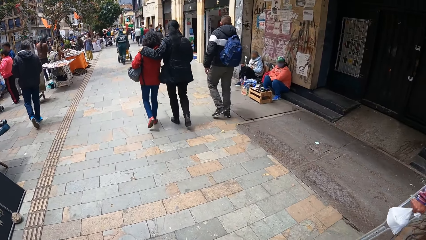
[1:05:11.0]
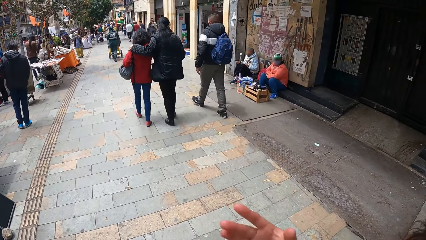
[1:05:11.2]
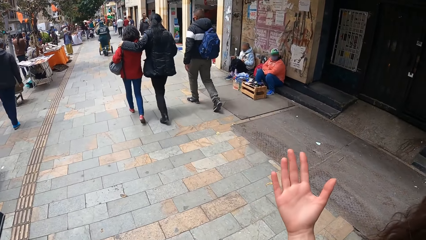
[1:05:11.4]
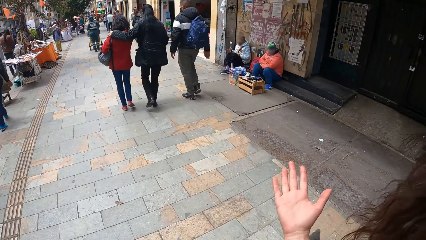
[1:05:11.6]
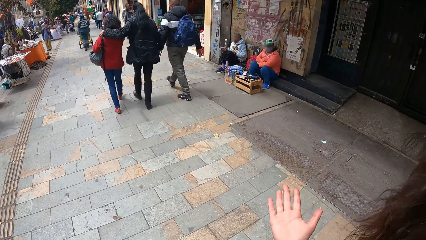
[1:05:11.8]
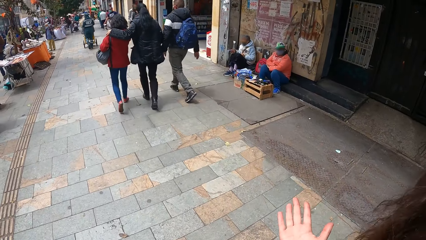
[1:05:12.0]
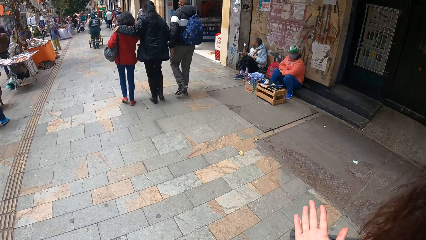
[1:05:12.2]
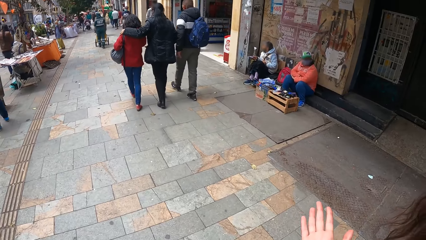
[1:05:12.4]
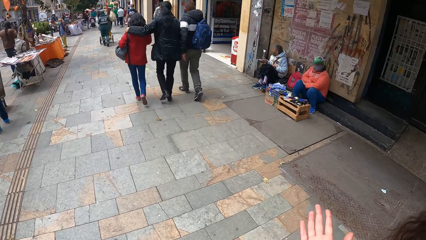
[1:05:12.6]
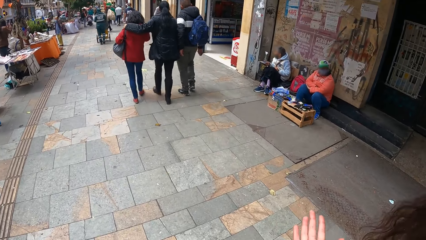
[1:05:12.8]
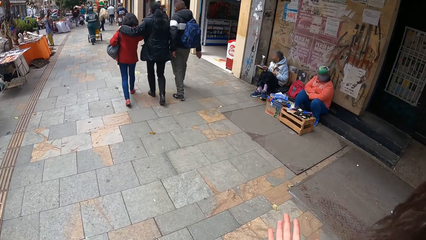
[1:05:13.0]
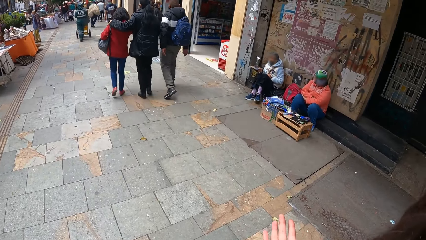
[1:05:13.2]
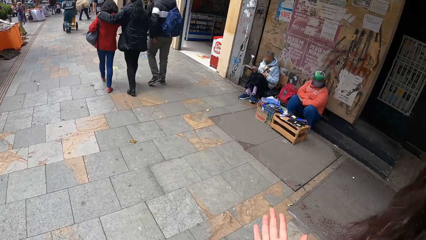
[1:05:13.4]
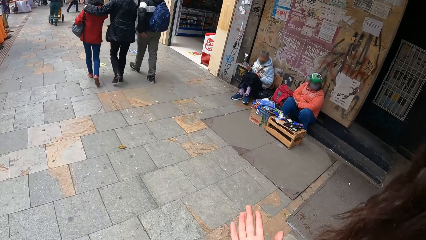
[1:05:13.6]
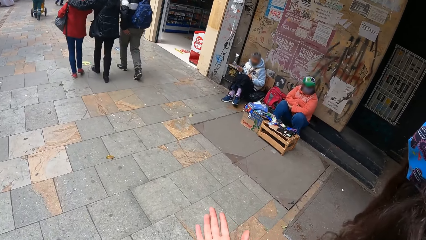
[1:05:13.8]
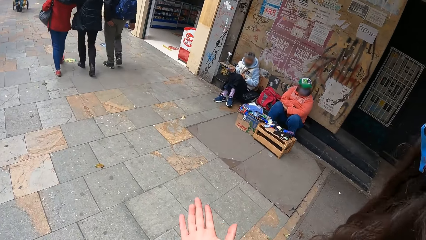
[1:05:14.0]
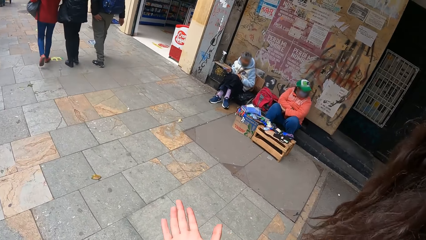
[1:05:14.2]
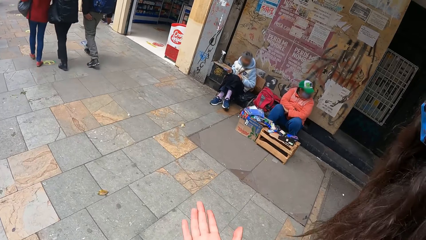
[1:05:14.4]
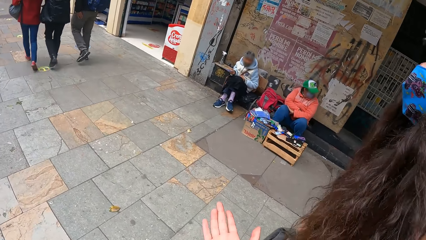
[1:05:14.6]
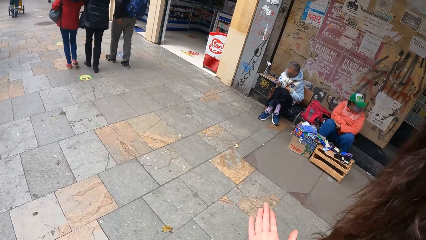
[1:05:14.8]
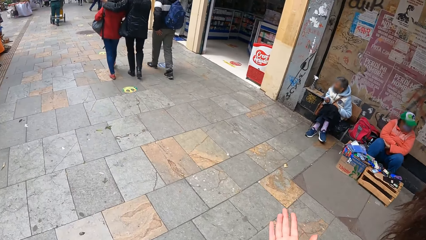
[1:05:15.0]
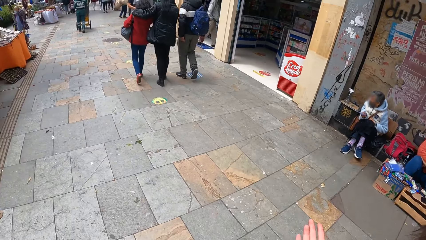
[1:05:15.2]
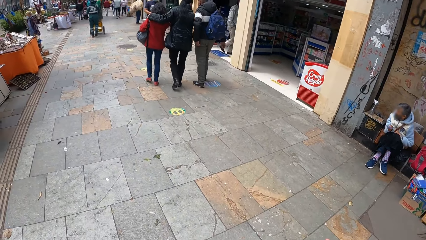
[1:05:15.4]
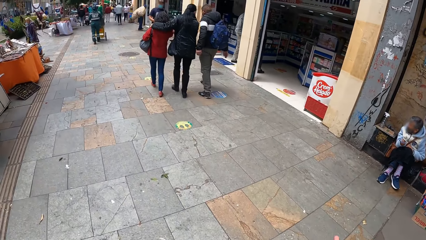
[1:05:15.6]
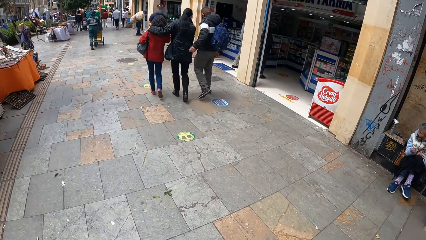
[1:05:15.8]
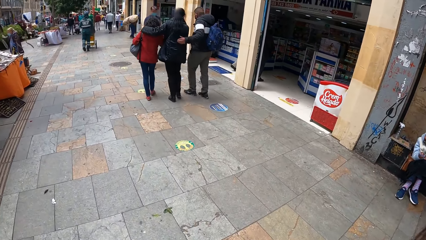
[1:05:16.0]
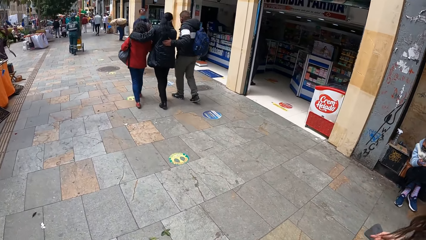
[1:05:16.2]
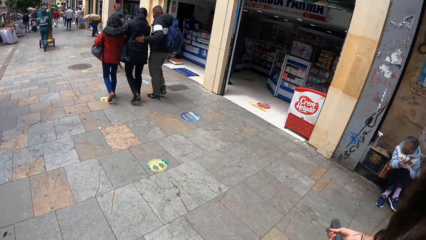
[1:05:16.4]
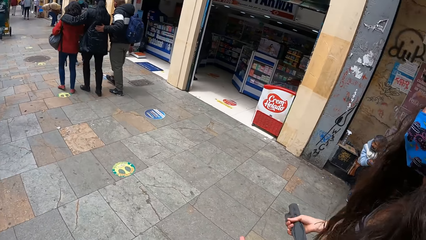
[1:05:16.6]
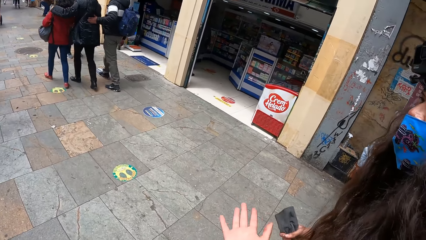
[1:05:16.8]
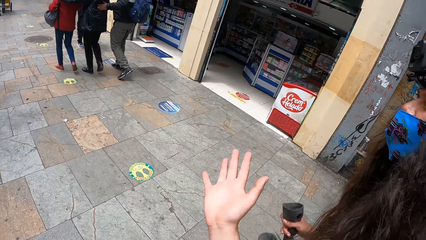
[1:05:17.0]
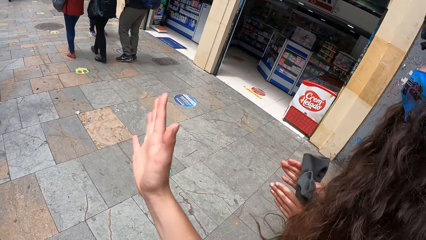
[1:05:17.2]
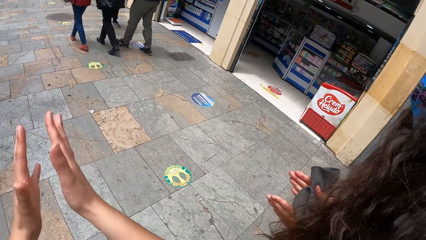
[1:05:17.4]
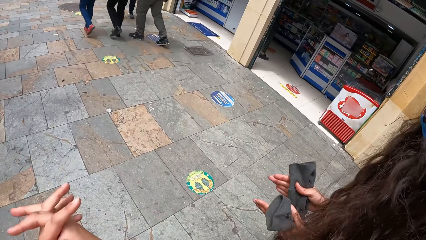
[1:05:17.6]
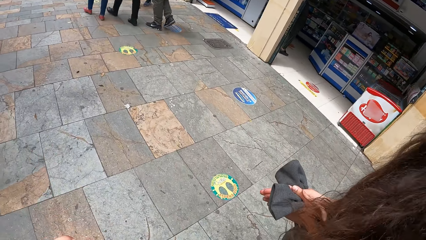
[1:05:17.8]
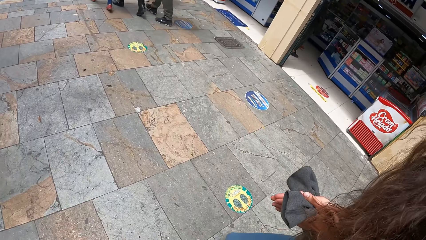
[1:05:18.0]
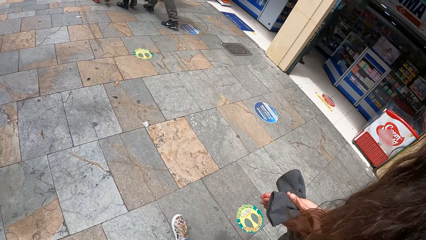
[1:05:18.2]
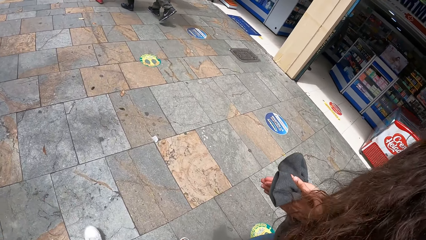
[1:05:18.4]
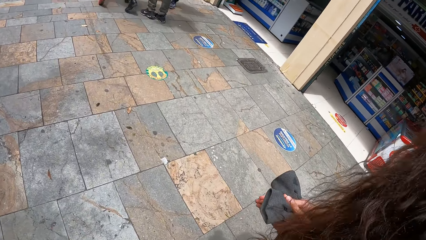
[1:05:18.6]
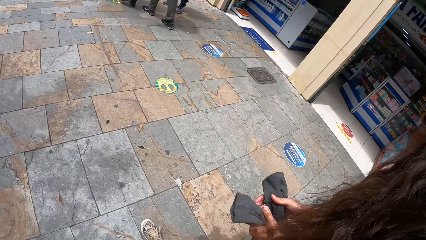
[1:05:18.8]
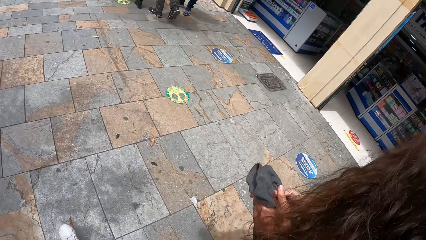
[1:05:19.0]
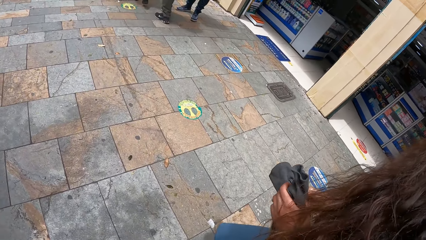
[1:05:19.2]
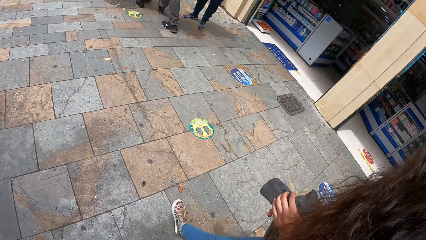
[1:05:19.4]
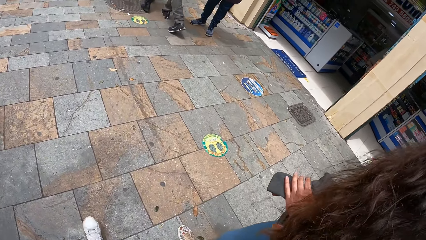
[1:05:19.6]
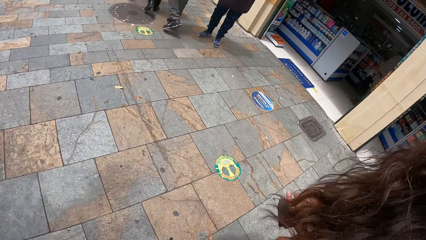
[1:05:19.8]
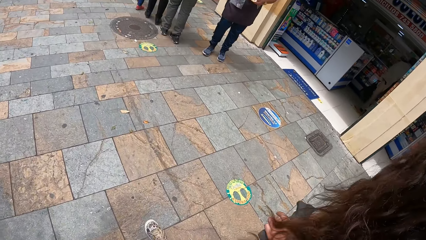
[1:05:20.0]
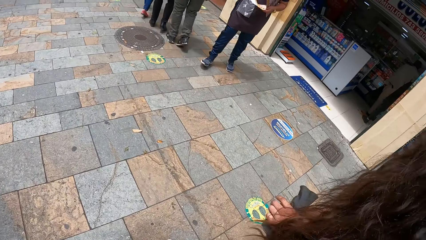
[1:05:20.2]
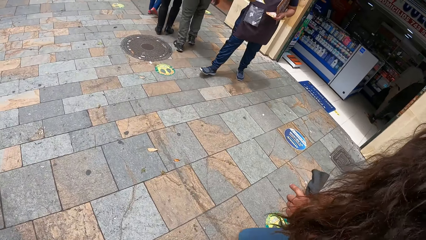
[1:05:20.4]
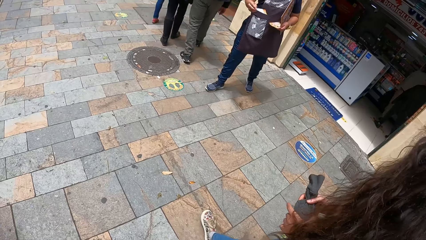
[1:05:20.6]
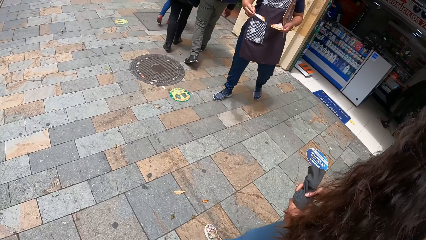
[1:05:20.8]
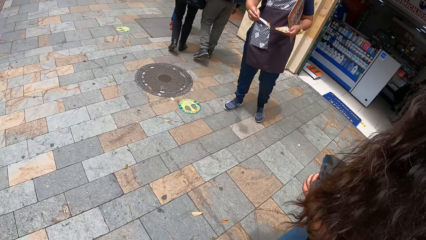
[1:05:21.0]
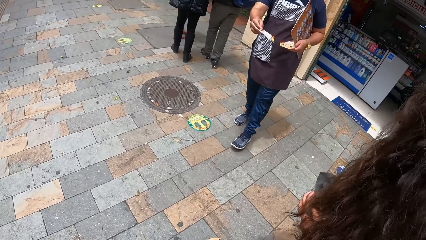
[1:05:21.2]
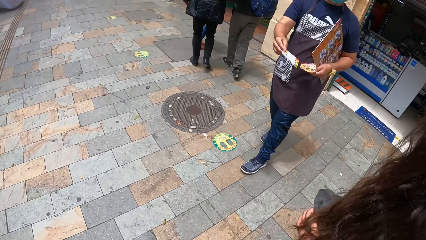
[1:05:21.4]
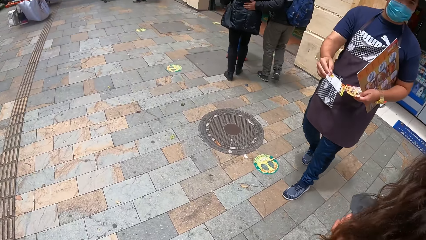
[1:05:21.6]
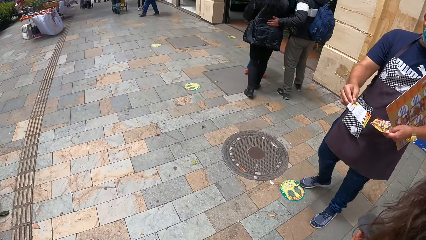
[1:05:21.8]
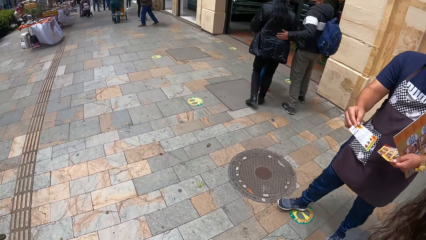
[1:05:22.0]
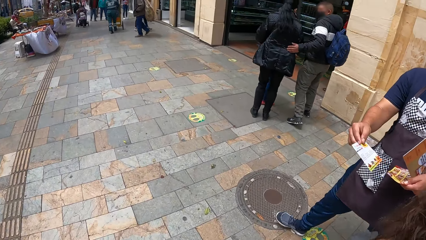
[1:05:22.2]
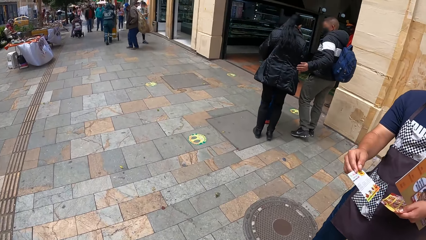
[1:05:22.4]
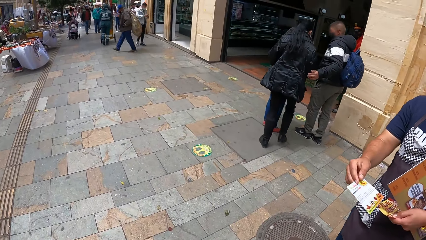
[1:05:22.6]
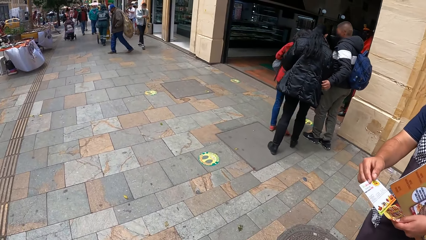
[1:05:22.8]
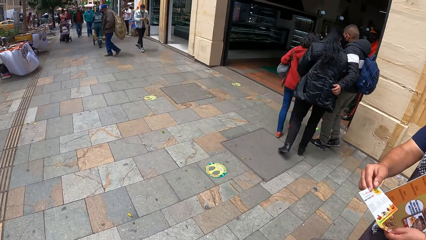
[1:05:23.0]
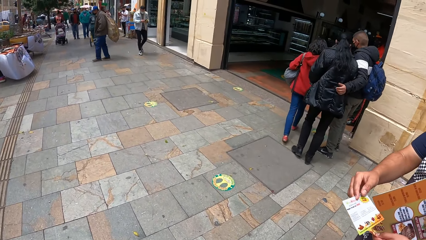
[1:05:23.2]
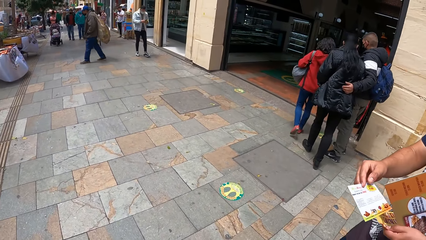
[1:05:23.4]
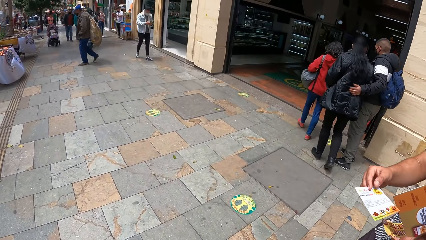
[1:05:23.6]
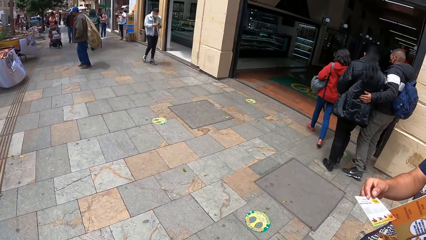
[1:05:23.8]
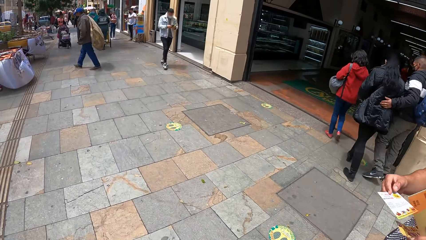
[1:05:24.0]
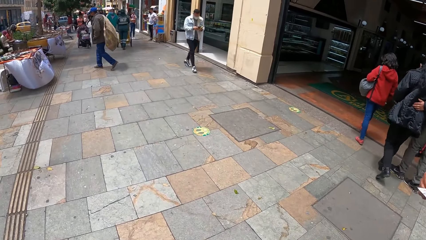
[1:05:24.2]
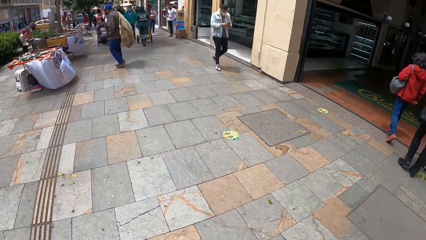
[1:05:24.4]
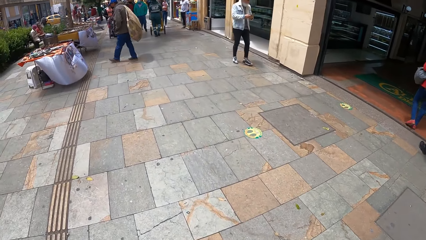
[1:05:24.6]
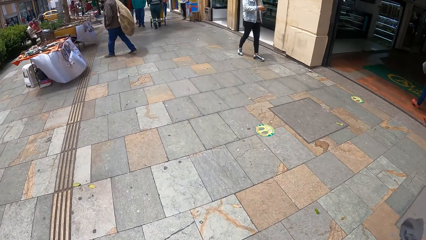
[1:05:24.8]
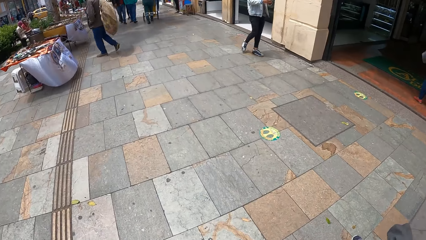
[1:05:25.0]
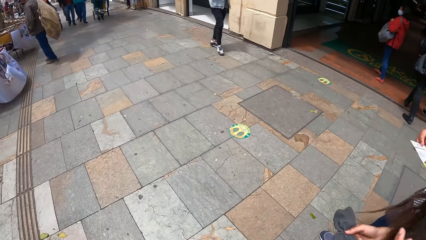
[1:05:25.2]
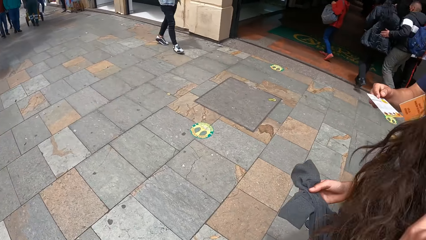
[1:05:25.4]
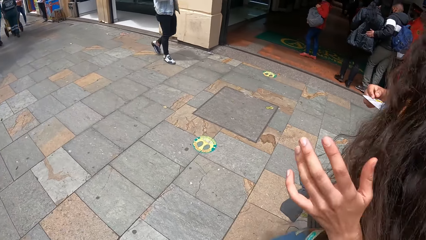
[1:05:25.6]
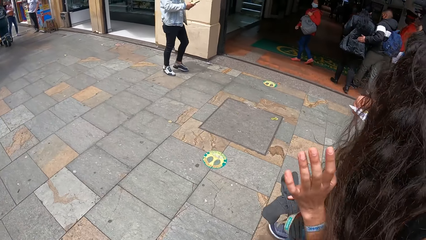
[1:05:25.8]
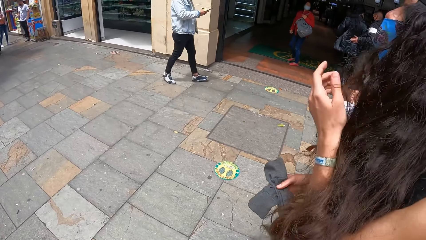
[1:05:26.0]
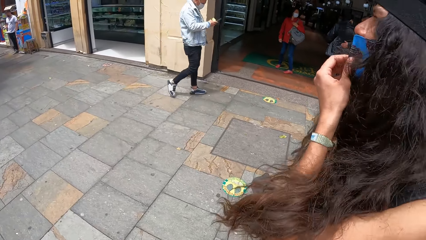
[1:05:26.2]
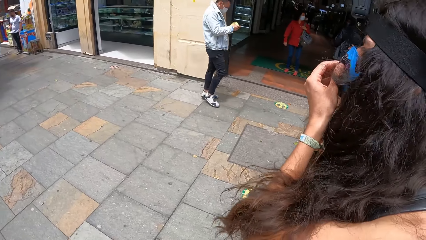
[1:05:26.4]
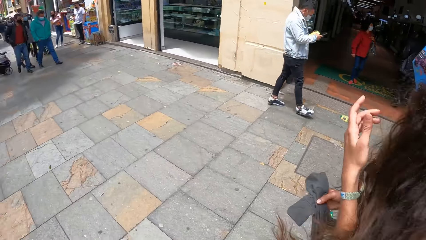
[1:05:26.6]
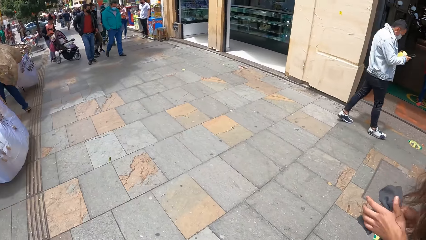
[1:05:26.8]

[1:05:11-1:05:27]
The camera wearer holds out her right hand. The woman gestures with both hands. The camera wearer gestures with both hands. The woman ties the sweater sleeves with both hands. A man walks towards the woman. The man hands a flyer to the woman with his right hand. The woman gestures with her left hand and adjusts her face mask with her left hand.
